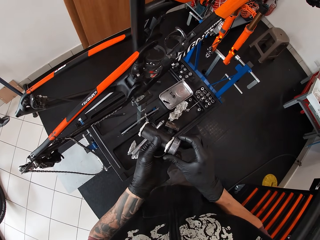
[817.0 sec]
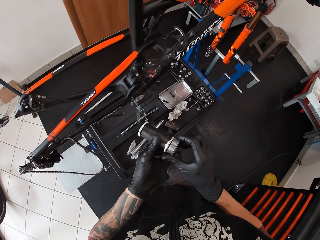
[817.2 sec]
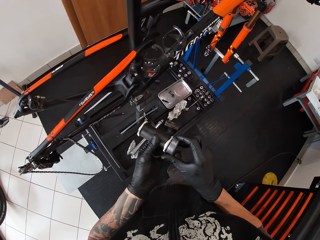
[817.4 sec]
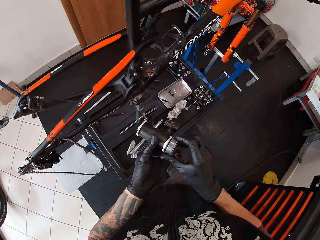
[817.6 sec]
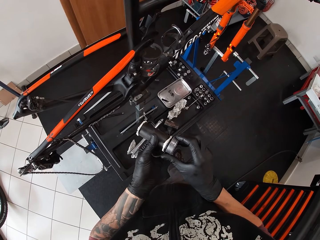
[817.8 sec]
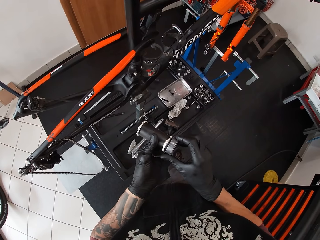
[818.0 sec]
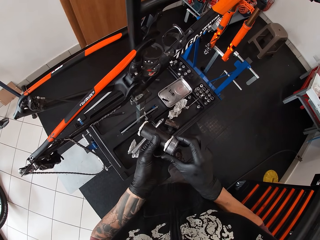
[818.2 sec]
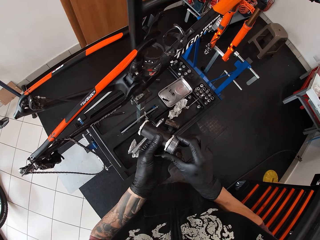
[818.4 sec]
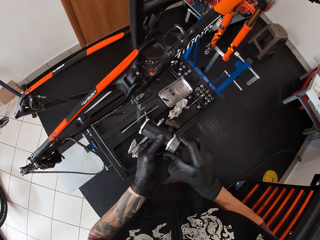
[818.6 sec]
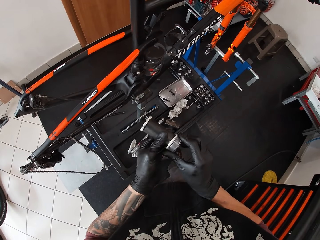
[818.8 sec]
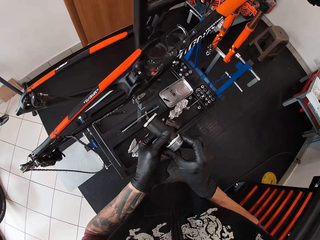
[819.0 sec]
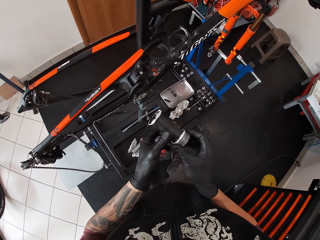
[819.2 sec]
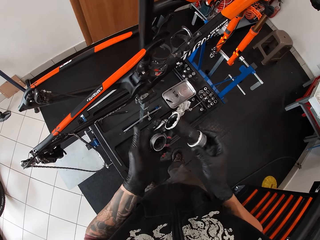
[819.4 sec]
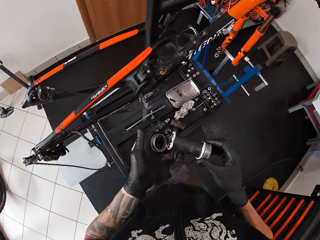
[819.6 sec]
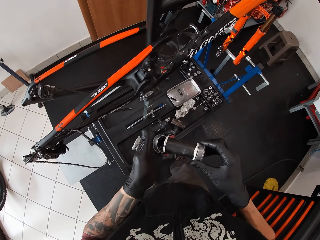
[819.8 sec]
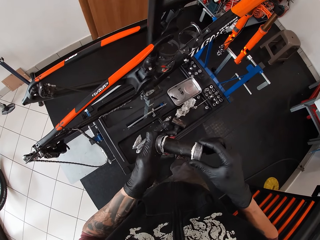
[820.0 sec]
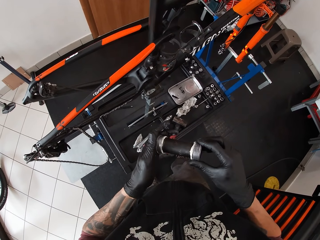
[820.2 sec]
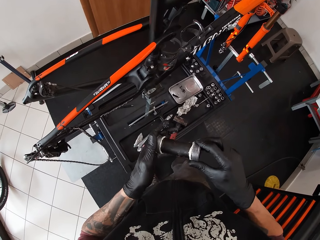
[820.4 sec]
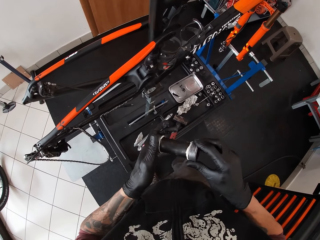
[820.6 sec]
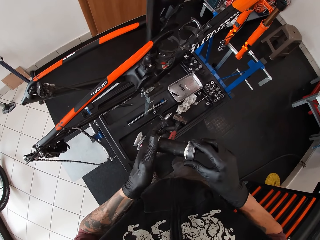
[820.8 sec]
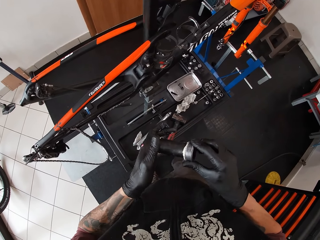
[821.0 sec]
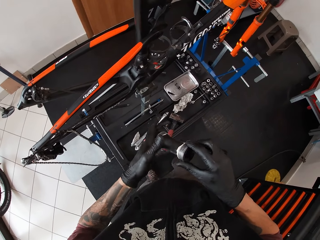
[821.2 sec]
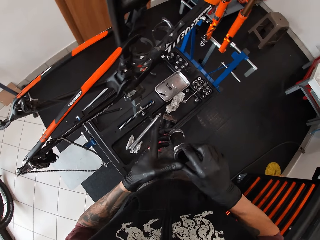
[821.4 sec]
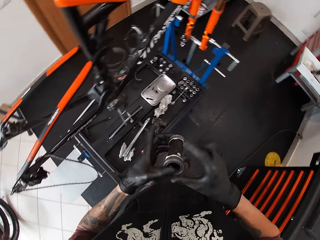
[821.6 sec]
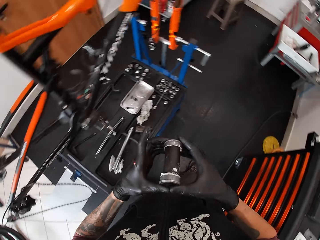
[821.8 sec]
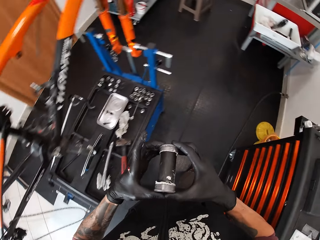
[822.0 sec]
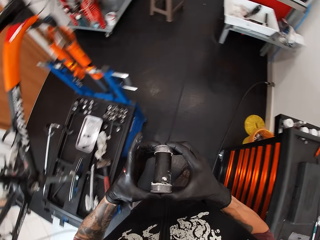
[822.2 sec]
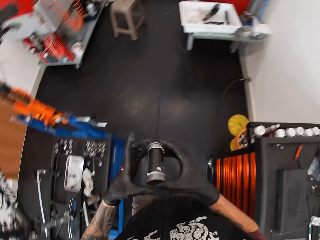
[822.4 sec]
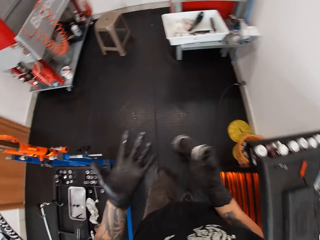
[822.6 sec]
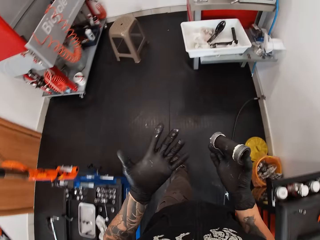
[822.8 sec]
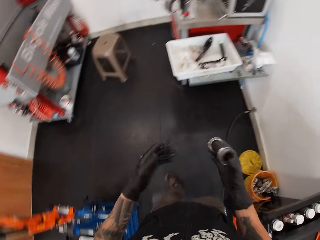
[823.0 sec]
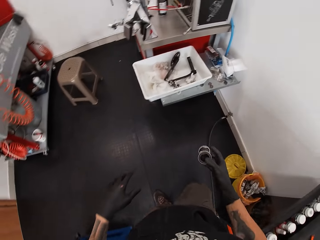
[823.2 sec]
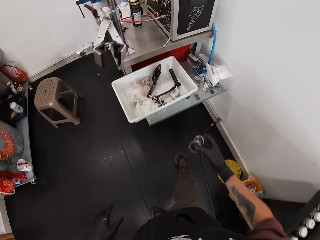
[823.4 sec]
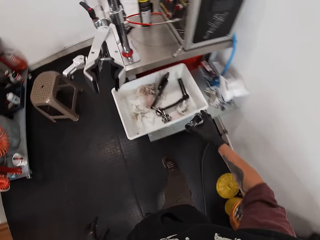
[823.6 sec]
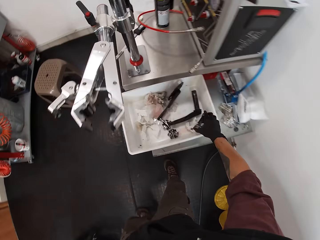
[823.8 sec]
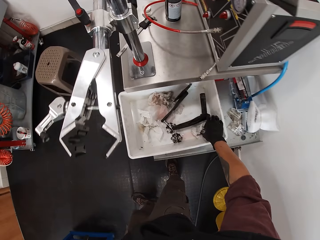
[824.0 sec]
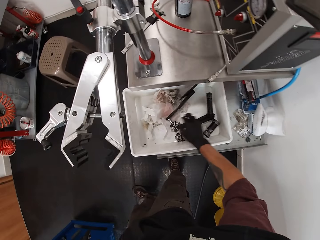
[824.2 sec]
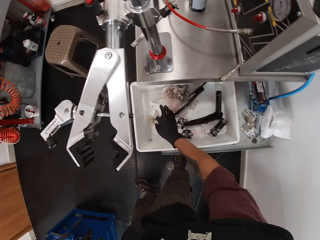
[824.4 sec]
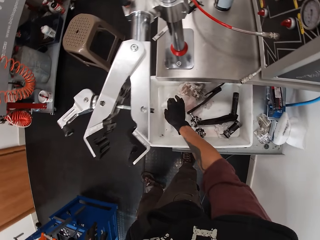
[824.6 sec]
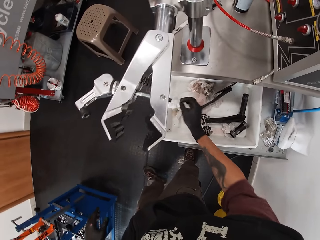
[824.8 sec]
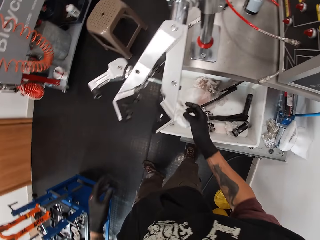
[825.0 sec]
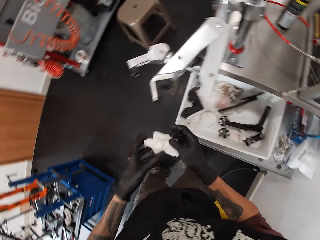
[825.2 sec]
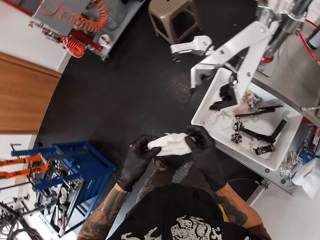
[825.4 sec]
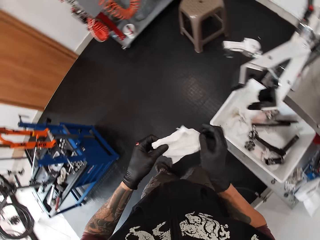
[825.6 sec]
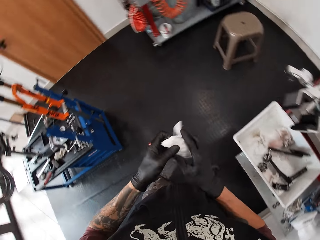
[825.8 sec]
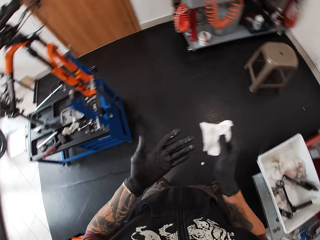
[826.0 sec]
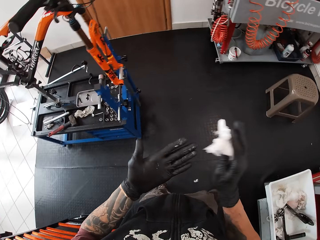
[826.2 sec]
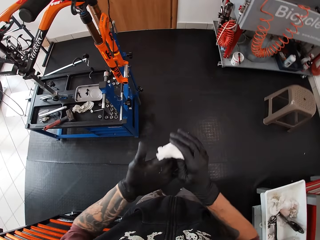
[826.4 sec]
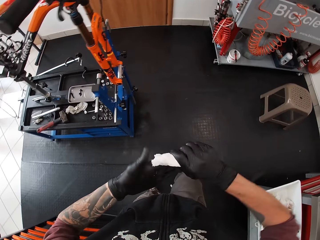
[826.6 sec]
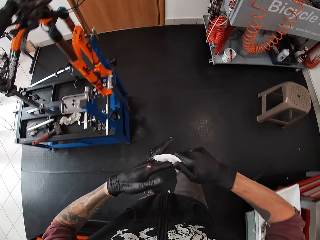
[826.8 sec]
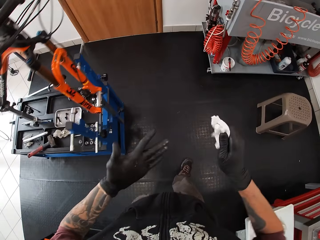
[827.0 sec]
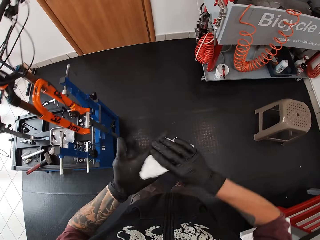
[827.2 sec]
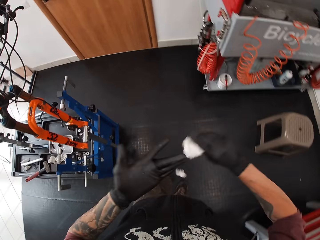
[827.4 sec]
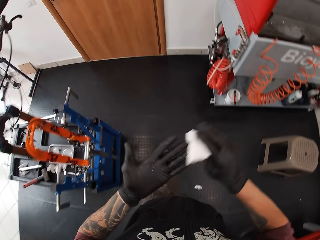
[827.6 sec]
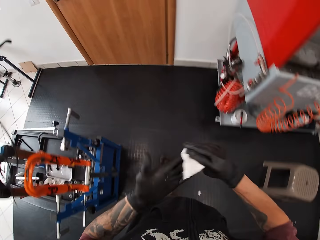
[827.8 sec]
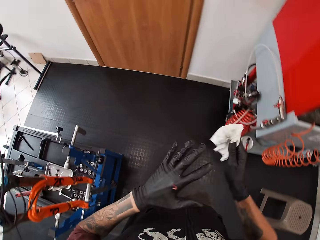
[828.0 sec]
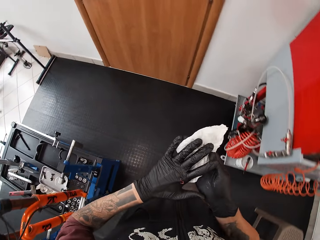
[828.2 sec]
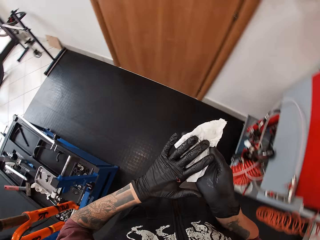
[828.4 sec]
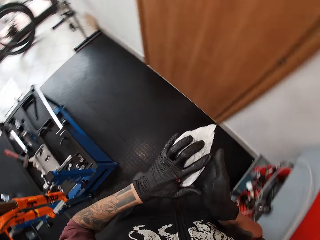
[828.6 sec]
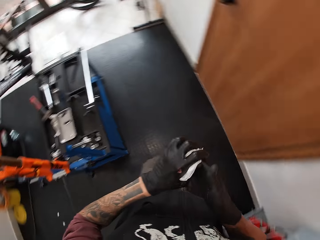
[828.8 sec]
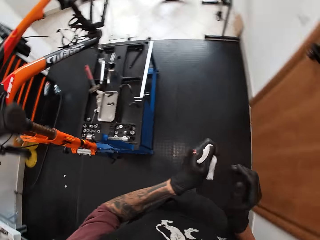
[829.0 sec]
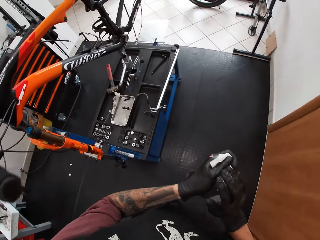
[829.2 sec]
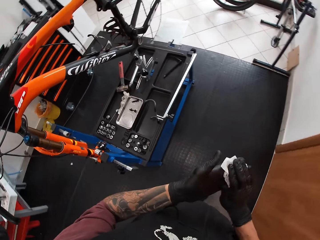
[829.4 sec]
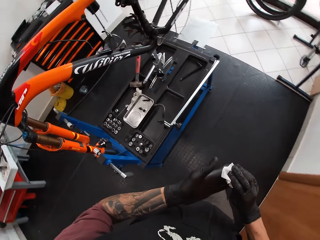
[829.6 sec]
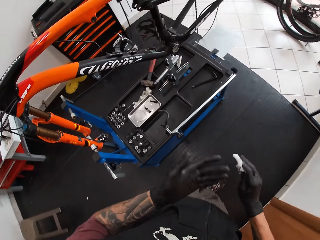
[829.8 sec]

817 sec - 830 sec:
The camera wearer puts the valves and the metal tube together with both his hands. He looks around the garage and walks around the garage. He drops the metal tube in the container with his right hand. He picks up the tissue paper from the container with his right hand. He holds the tissue with both gloved hands. He stretches the paper in his hands. He cleans both gloved hands with the tissue on his way in the room.

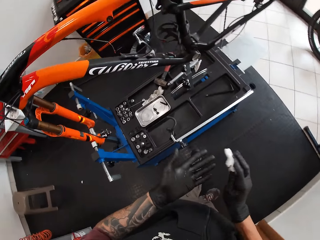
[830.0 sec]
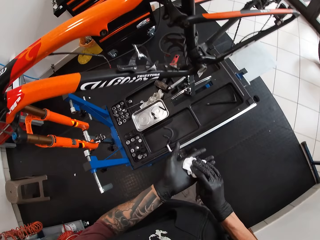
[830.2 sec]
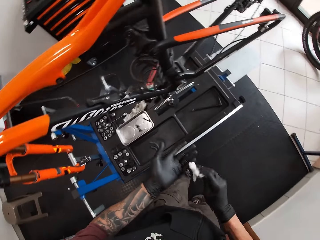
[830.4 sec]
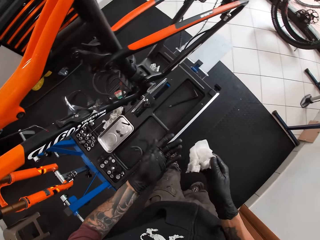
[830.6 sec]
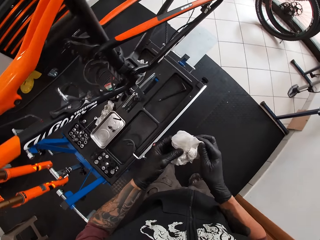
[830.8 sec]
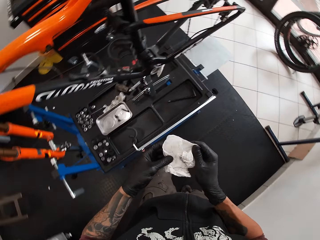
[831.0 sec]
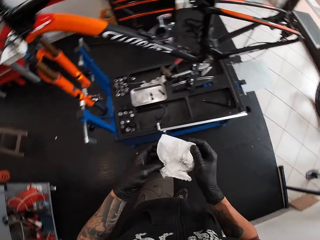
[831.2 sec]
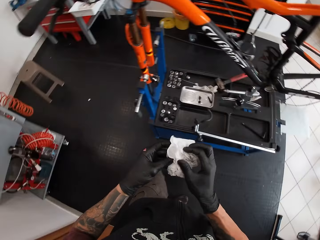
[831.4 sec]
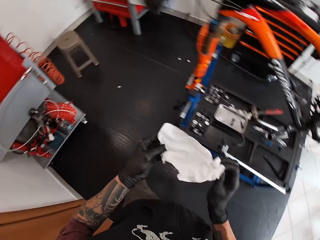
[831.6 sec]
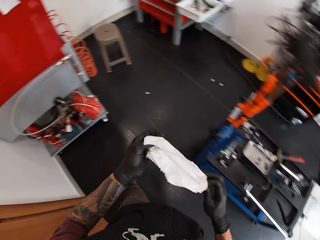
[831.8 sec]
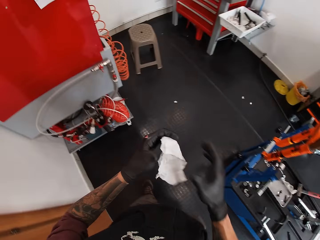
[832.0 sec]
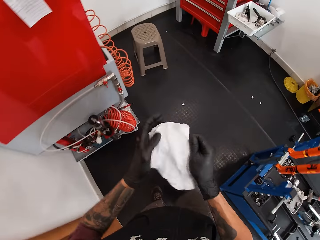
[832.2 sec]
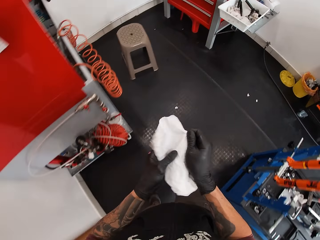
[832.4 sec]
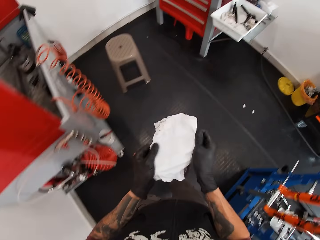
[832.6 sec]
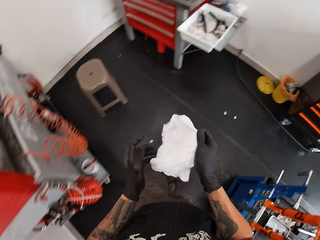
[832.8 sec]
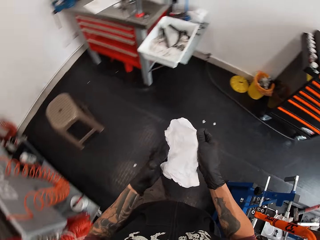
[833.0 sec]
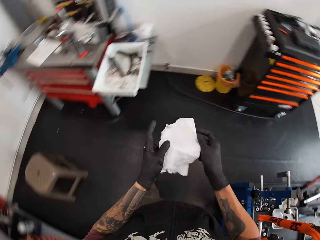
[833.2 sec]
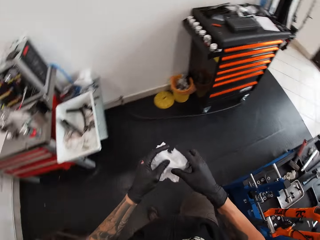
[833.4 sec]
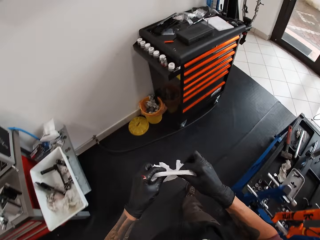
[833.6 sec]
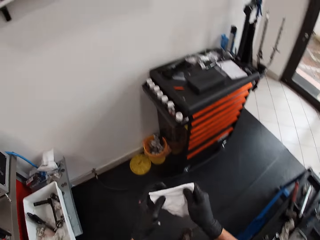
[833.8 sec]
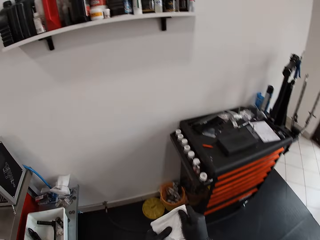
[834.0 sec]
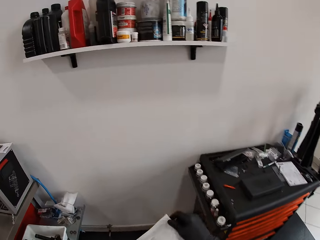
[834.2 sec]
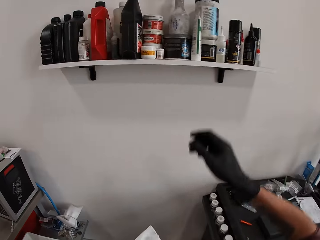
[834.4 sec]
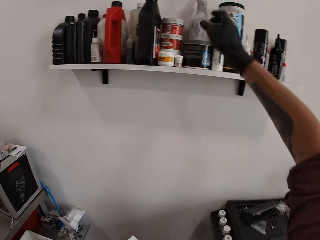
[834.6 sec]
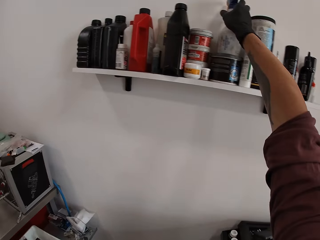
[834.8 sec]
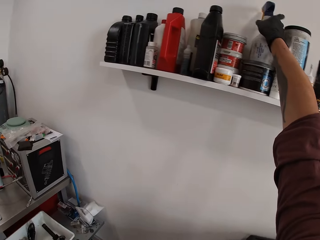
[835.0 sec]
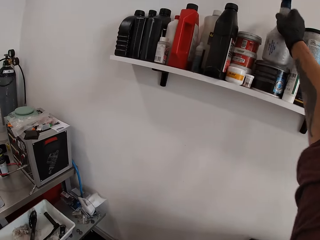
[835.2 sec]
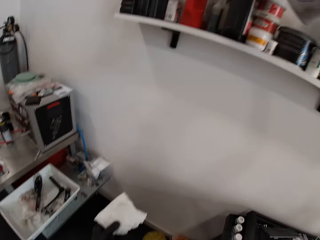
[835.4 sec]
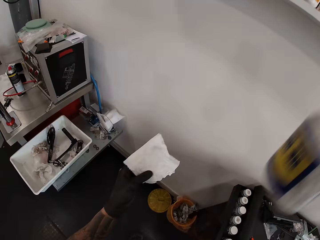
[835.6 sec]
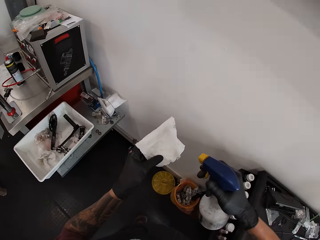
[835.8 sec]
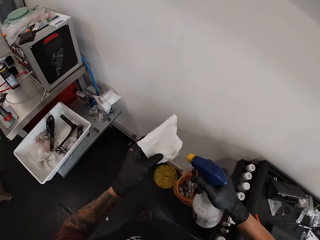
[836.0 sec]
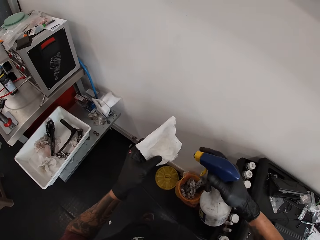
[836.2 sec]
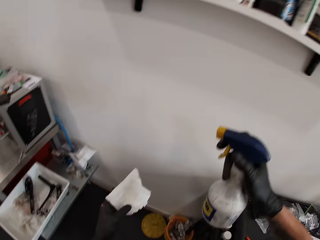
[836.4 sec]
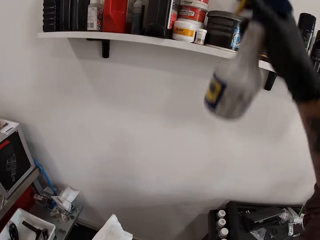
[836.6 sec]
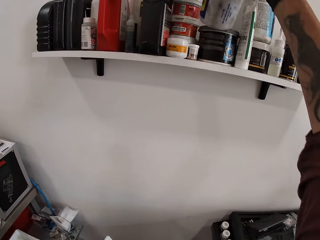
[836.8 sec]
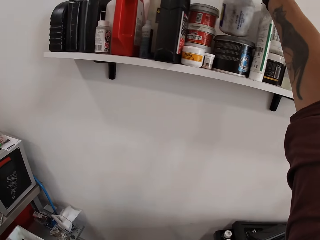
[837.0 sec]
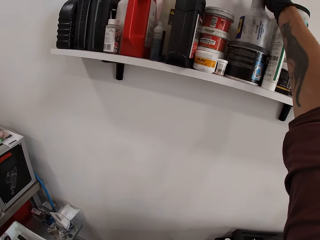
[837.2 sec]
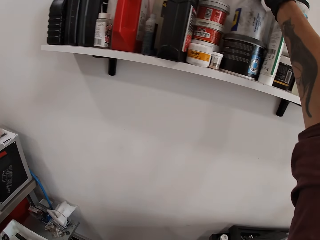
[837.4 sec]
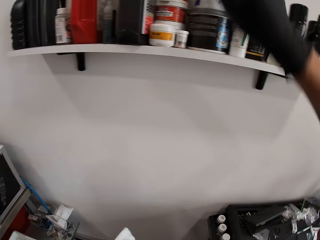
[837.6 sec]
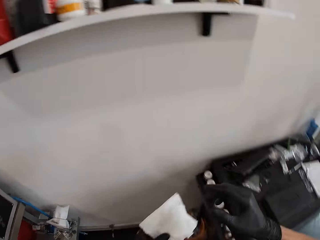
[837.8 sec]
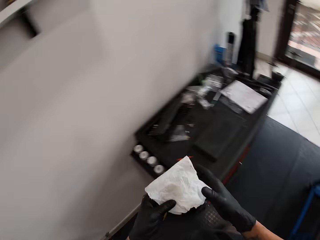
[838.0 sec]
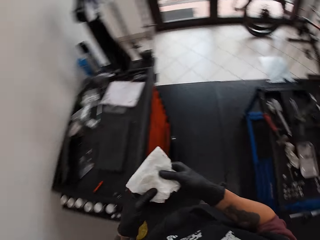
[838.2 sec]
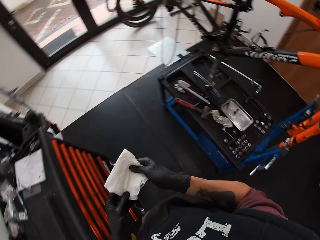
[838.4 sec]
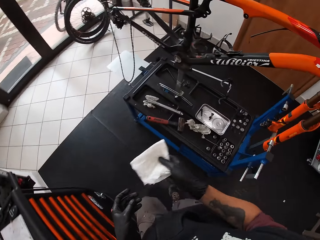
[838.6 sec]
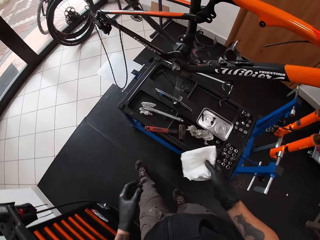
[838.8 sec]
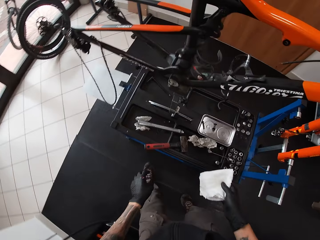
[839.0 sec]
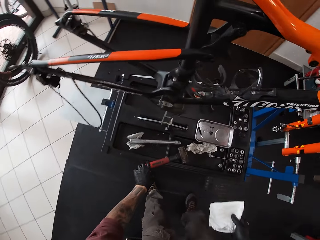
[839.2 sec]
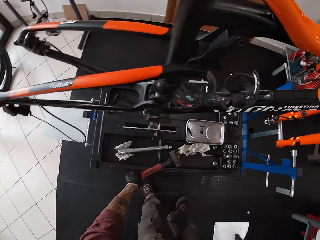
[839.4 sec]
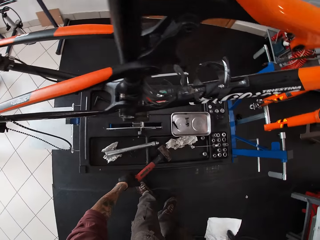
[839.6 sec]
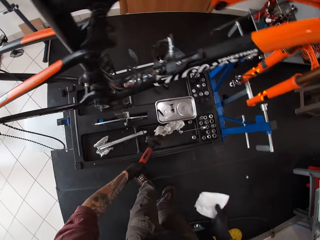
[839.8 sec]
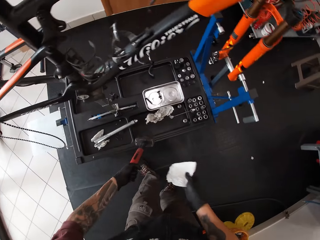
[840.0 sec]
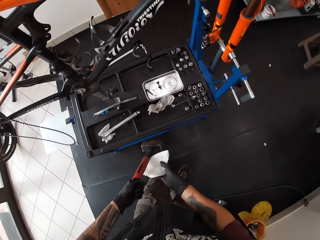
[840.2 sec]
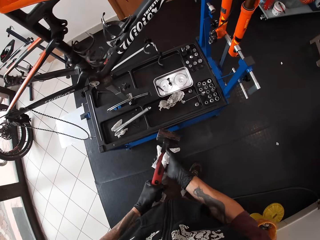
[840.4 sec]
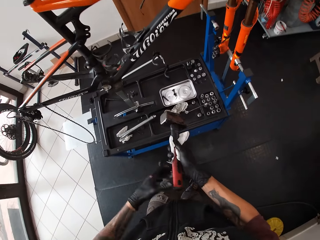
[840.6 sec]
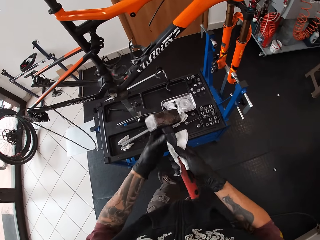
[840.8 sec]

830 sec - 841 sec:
The camera wearer stretches the paper on his way in the workshop. He folds the tissue with both gloved hands. He picks up a spray container from a shelf with his right gloved hand. He sprays a liquid on the tissue on his left gloved hand from the spray container on his right gloved hand. He drops the spray container on the shelf with his right gloved hand. He passes the tissue from his left gloved hand to his right gloved hand. He carries the wipe paper towards the tool rack on the floor. He picks up a hammer from the tool tray with his left gloved hand. He places the hammer on the tissue on his right gloved hand. He wipes the hammer with the paper wipe.
